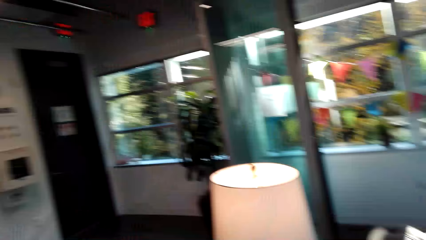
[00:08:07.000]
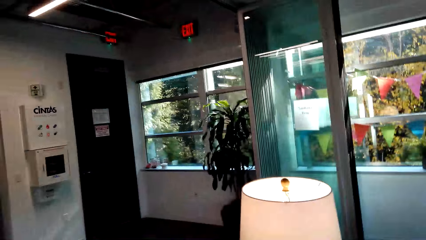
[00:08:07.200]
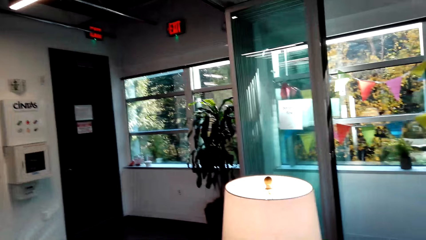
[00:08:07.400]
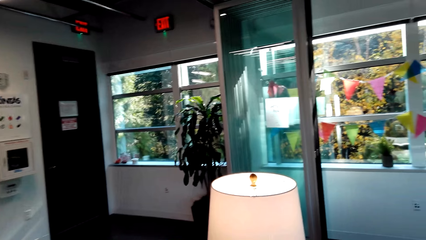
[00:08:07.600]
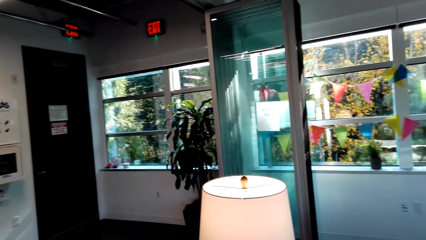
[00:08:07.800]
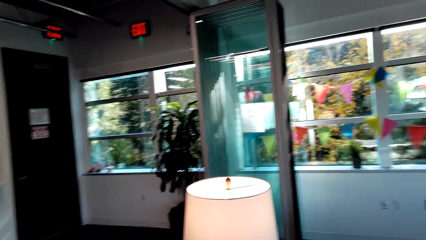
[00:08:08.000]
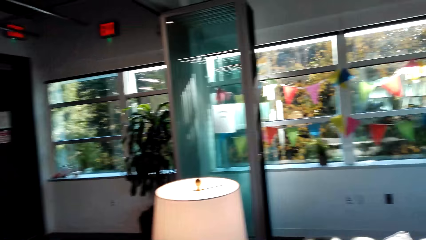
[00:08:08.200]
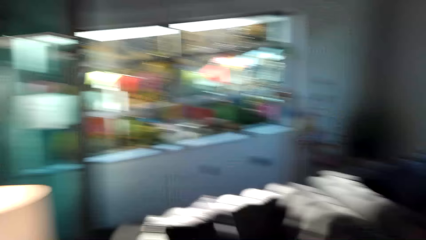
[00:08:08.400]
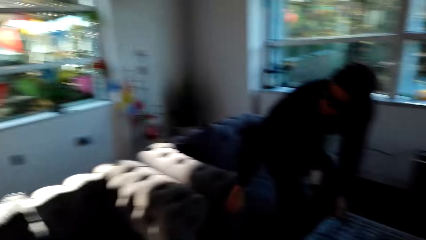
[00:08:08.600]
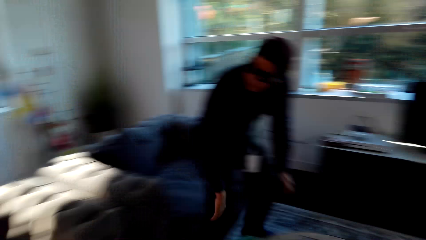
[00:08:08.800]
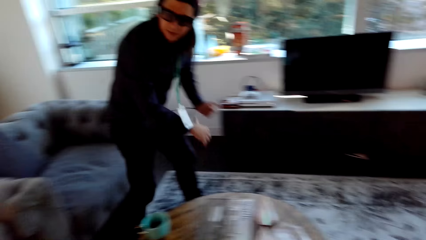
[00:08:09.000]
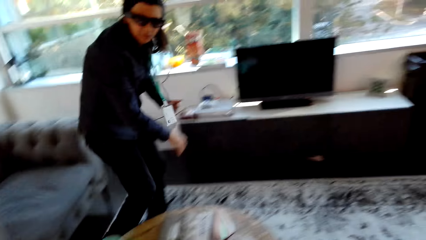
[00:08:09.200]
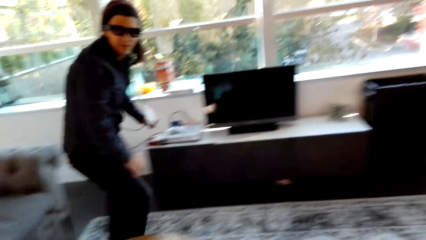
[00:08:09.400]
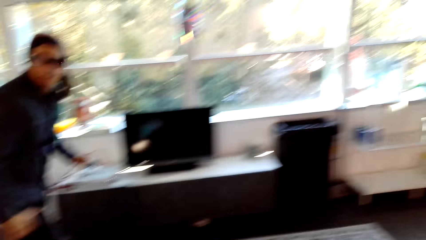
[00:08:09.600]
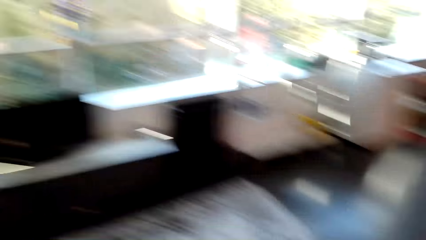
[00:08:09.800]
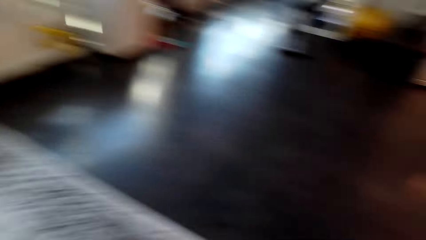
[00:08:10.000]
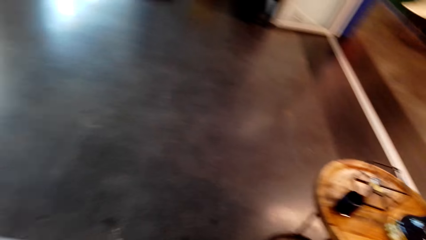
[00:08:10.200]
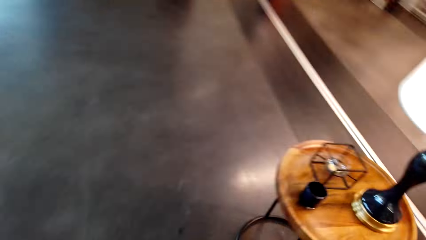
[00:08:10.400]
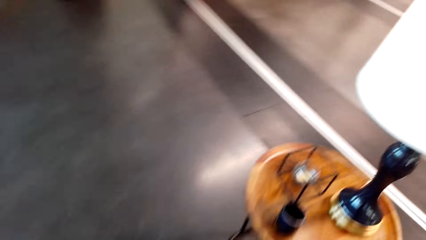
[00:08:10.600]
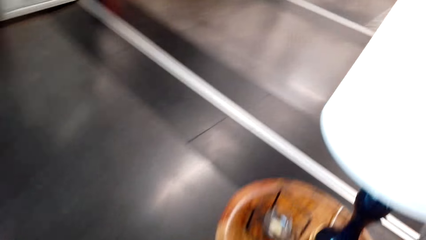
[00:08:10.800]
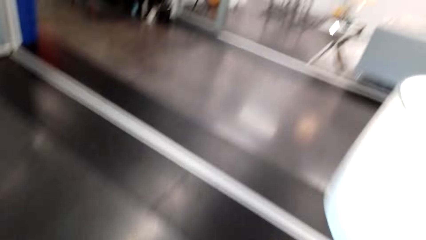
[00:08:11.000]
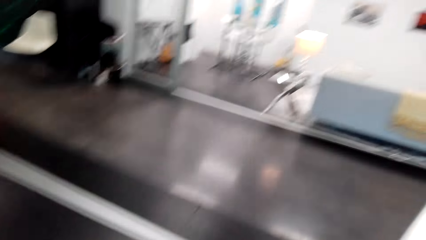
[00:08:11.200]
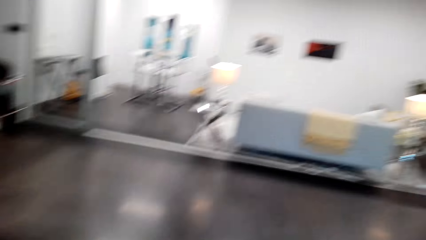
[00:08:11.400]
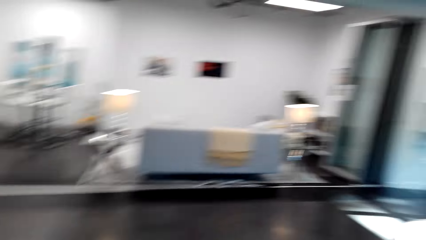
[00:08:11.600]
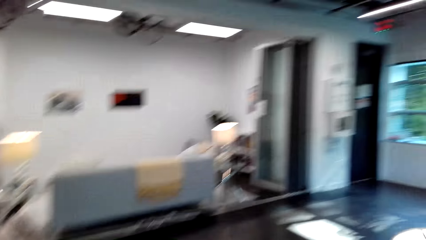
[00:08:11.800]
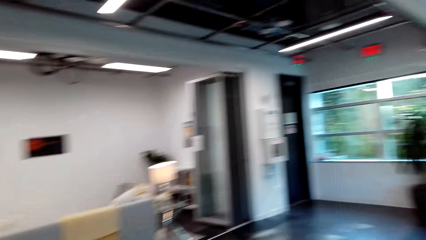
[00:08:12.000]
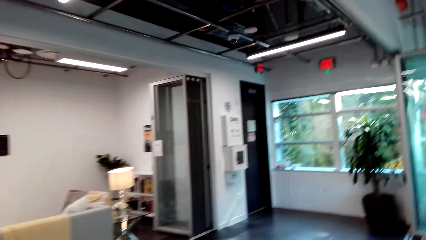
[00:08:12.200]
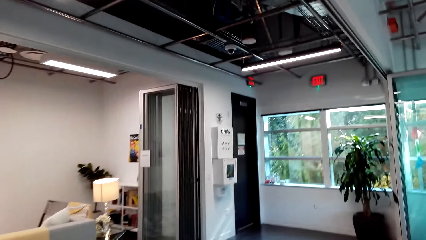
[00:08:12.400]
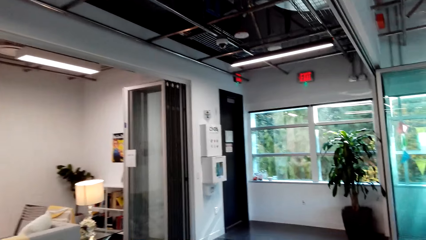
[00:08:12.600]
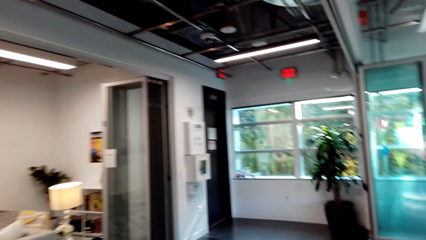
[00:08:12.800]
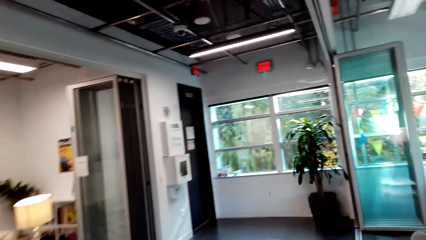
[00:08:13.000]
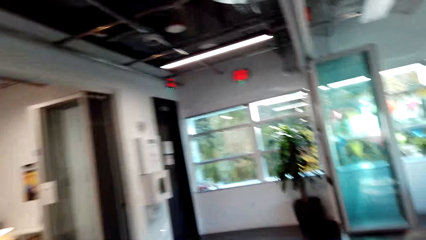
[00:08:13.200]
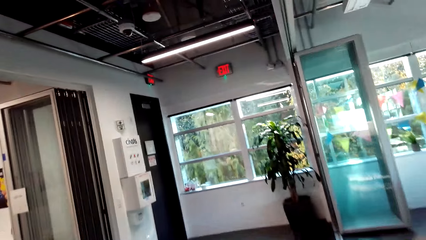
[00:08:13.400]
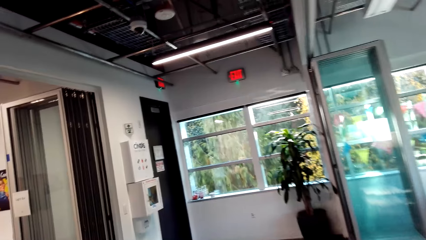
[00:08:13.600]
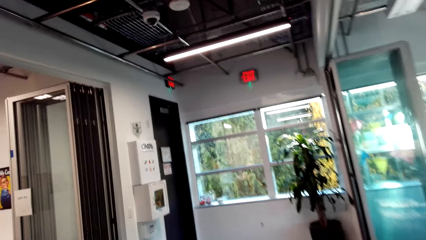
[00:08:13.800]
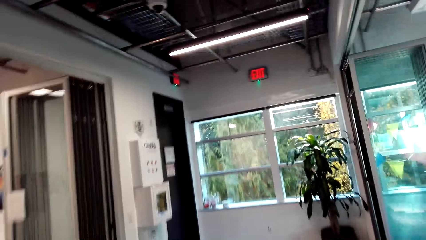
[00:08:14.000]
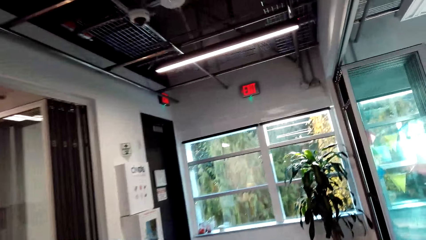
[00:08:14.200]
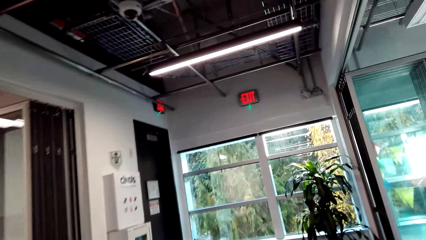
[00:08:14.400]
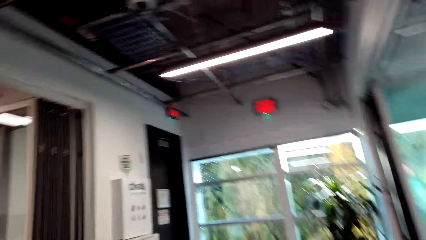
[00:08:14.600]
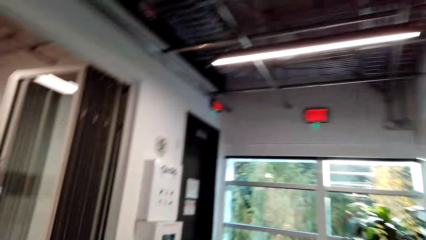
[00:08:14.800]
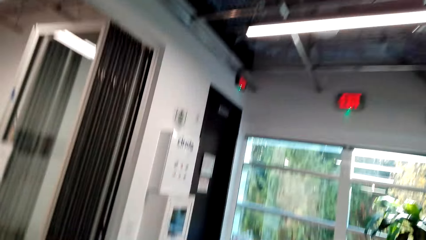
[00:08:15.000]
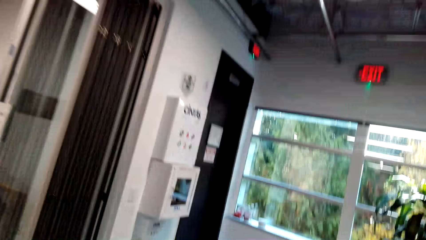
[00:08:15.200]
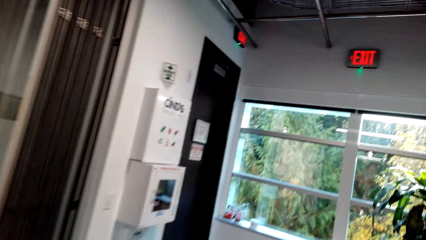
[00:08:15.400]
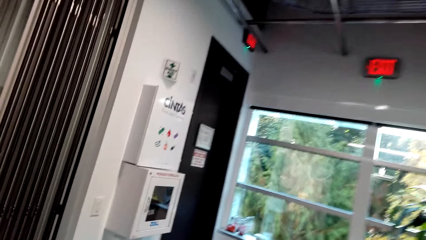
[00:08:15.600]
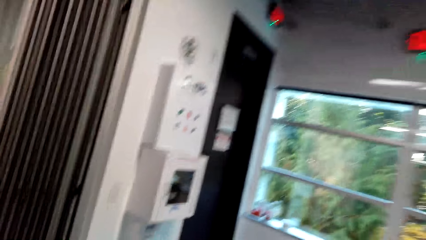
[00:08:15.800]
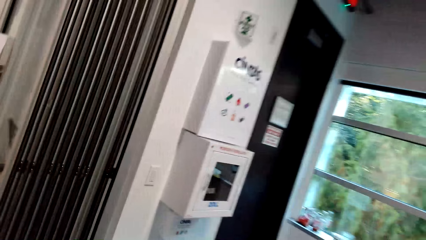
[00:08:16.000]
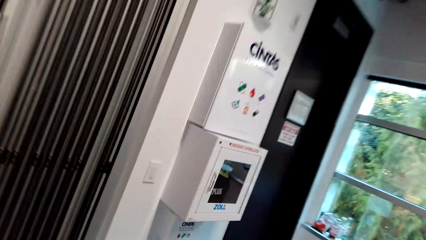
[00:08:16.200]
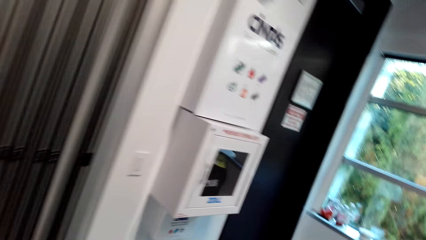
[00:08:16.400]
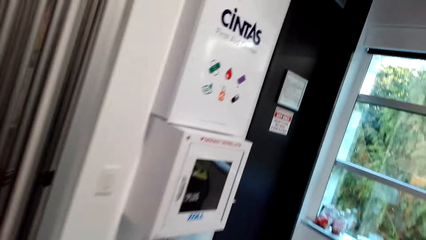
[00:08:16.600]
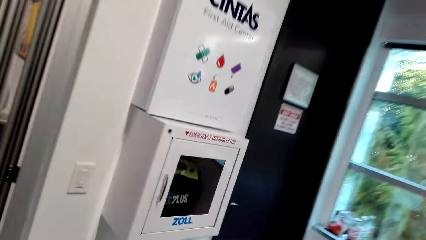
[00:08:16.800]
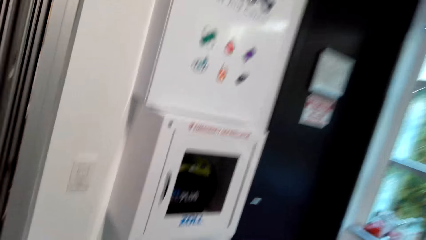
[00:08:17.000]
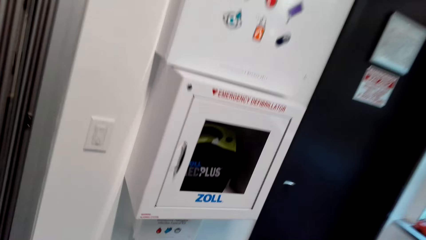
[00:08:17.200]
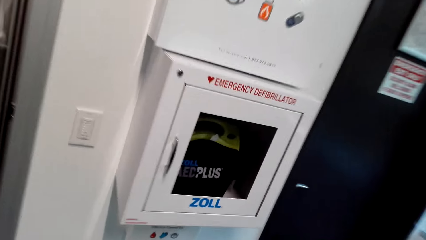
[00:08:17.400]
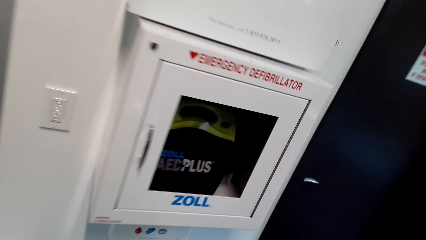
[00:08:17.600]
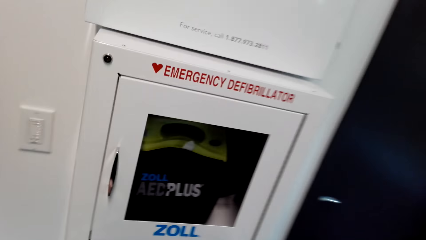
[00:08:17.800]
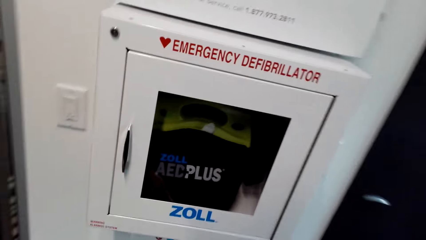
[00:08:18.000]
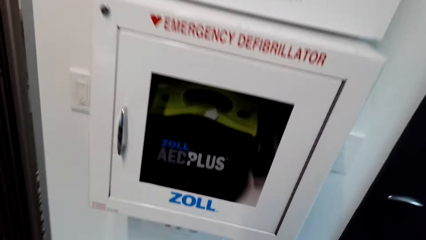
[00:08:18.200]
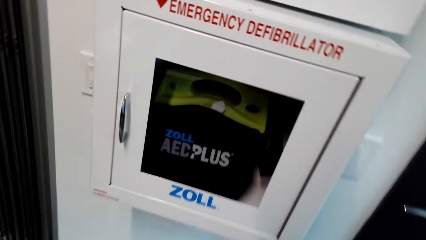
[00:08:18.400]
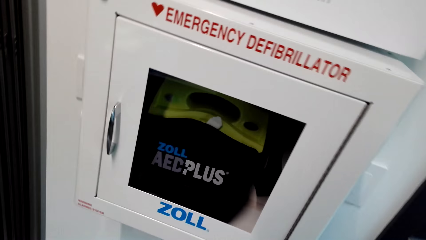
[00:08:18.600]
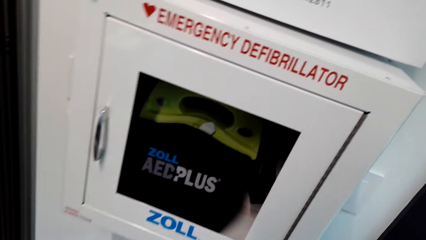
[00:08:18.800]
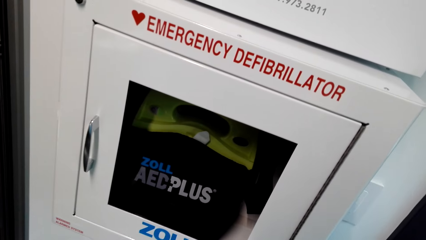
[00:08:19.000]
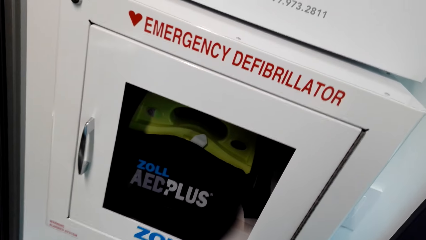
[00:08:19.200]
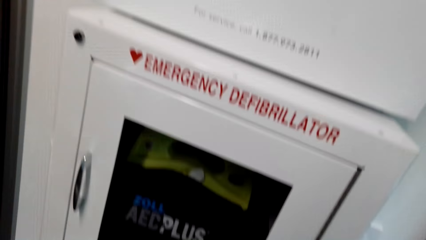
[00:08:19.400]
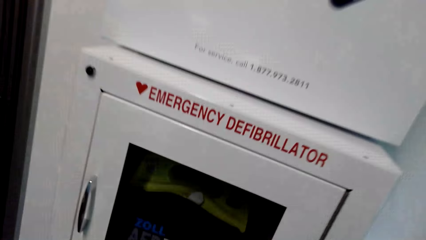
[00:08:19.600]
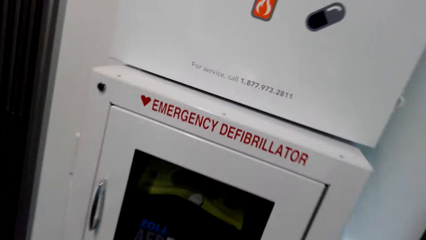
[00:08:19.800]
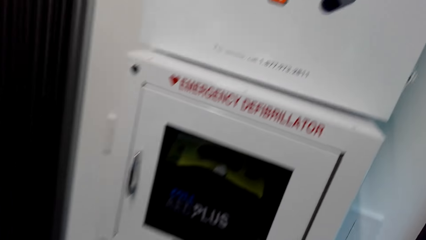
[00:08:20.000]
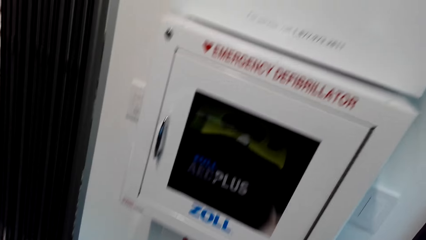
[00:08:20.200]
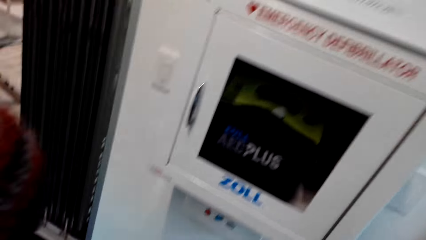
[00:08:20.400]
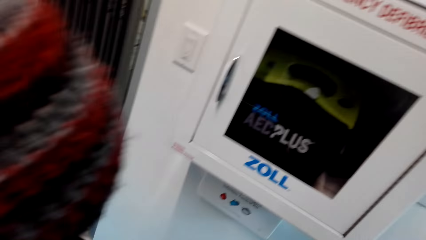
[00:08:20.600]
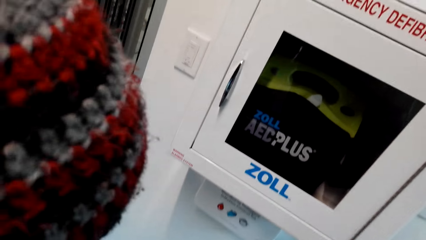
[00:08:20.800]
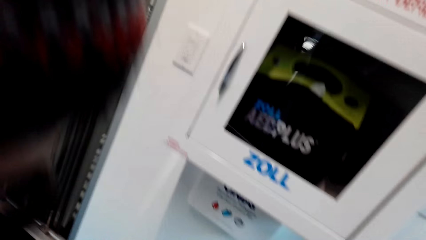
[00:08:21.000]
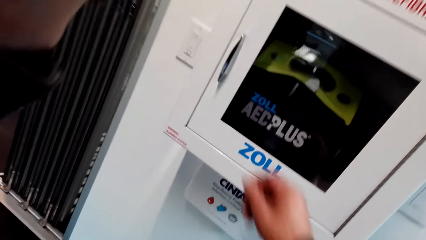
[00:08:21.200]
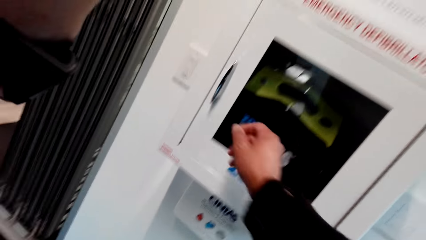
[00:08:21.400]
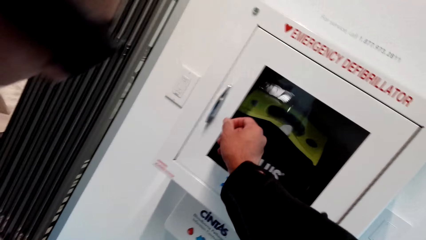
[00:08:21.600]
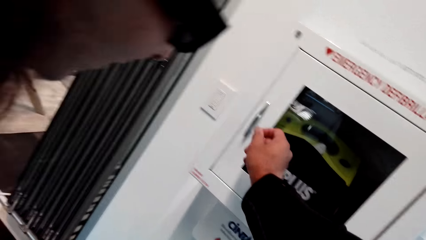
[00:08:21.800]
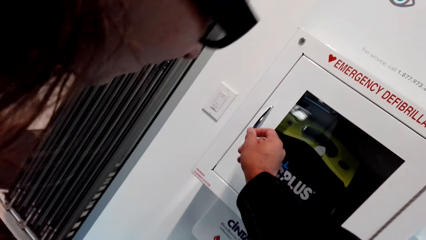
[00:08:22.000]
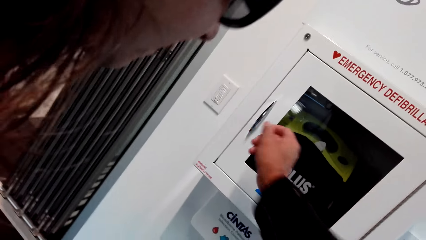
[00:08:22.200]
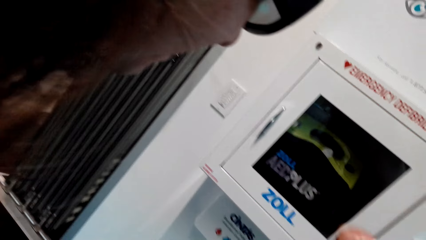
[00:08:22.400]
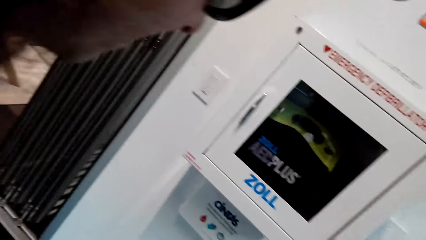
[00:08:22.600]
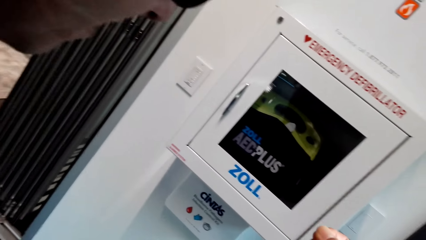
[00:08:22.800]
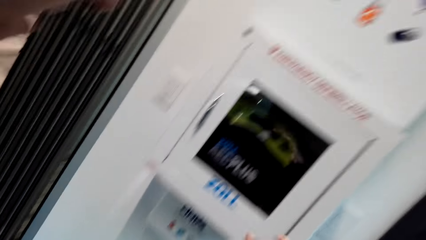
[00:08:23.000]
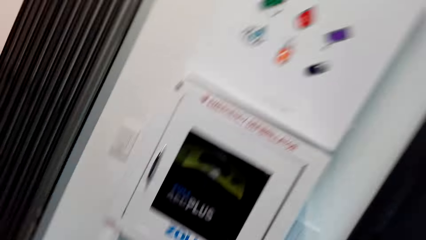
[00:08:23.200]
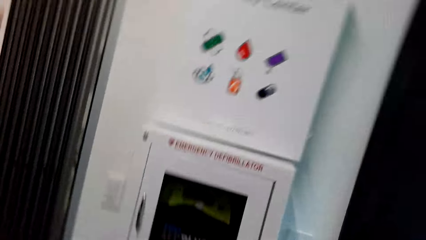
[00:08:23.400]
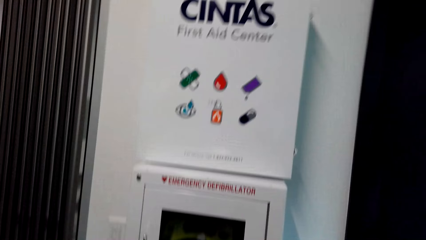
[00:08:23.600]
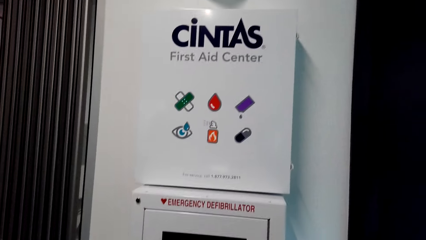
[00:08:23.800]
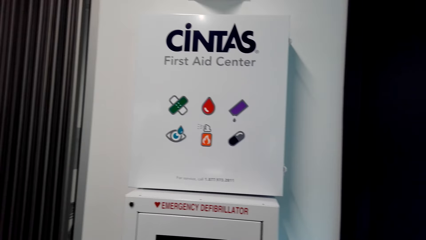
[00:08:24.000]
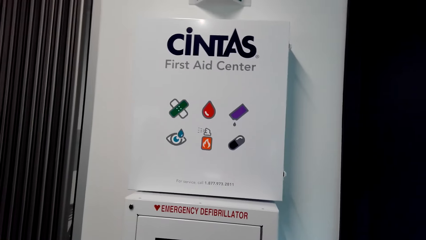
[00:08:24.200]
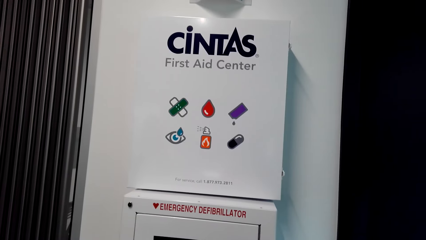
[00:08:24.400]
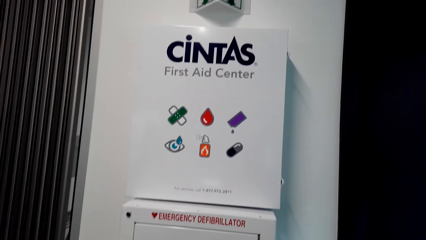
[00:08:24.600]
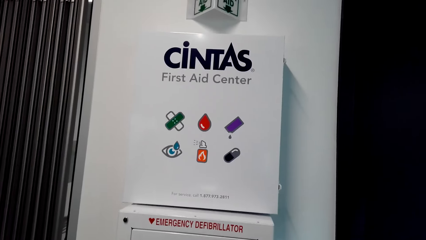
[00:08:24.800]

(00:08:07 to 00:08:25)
A man stands up from the couch and moves around the room. The camera wearer walks around. They dialogue with the man. They touch the handle of the cabinet.
